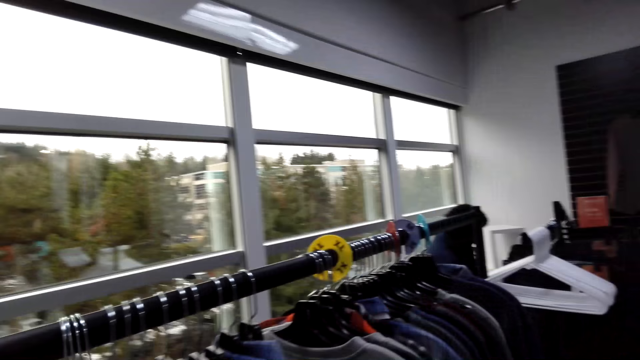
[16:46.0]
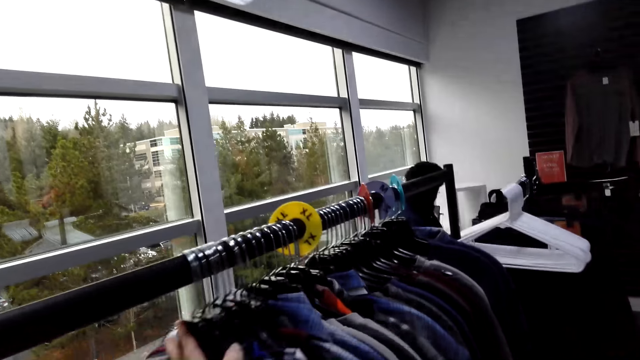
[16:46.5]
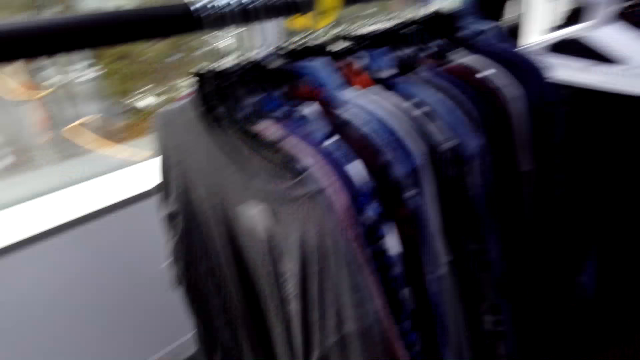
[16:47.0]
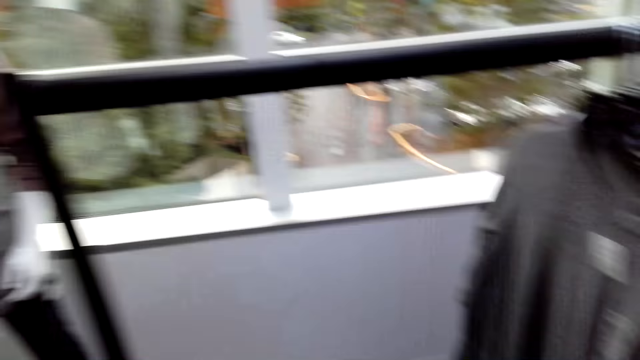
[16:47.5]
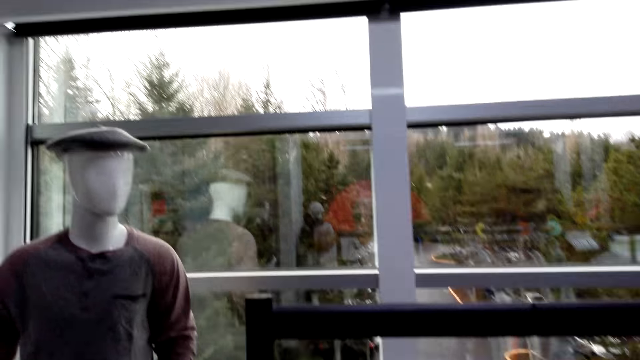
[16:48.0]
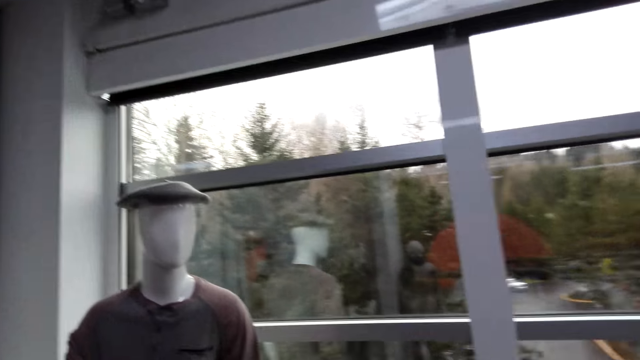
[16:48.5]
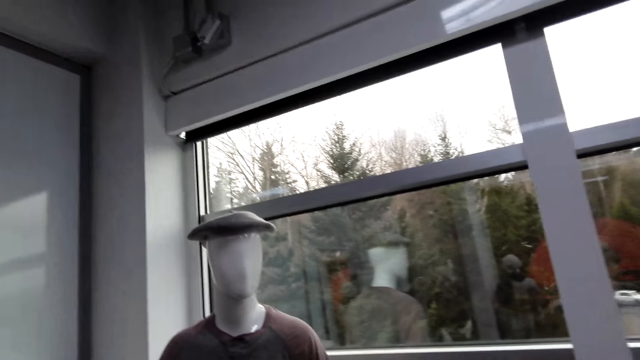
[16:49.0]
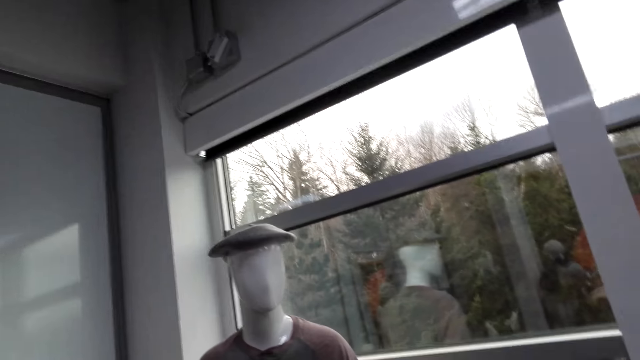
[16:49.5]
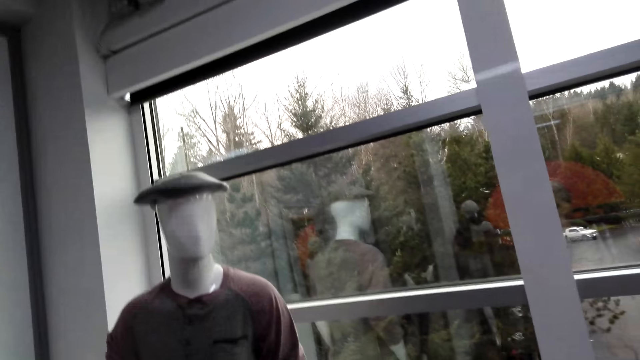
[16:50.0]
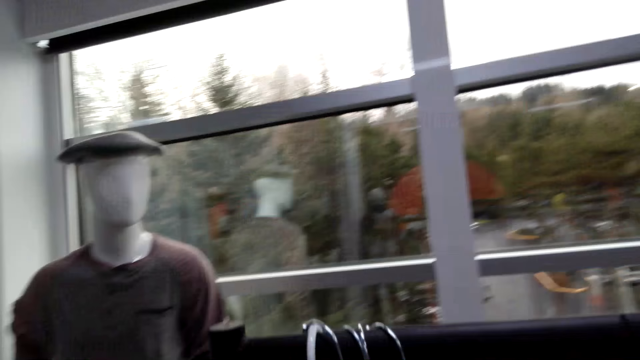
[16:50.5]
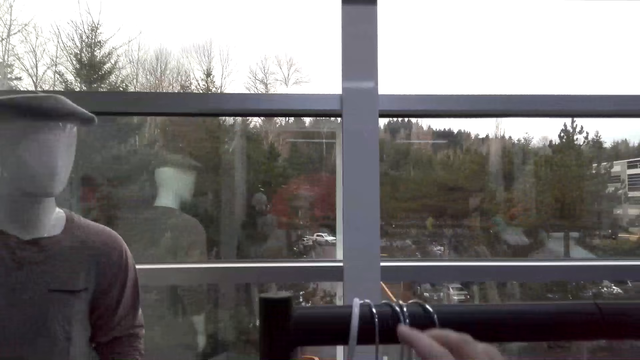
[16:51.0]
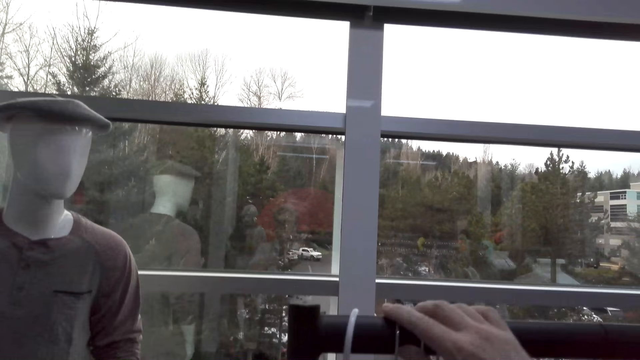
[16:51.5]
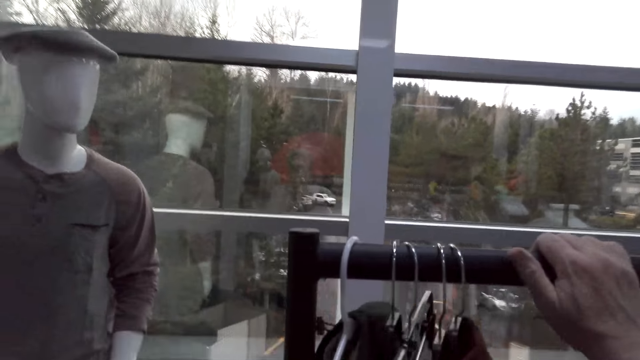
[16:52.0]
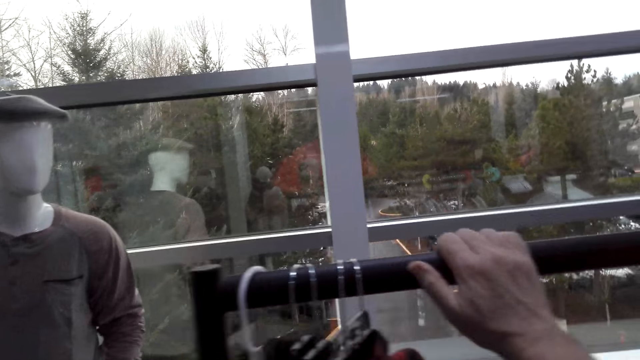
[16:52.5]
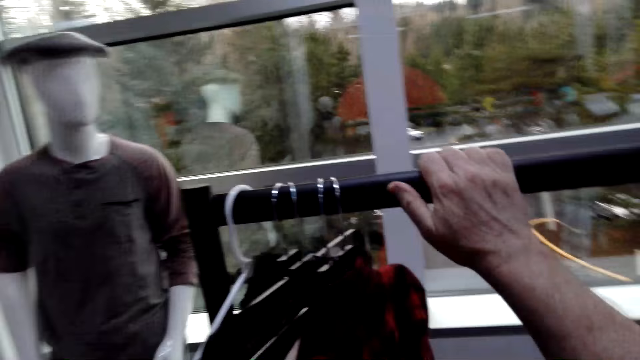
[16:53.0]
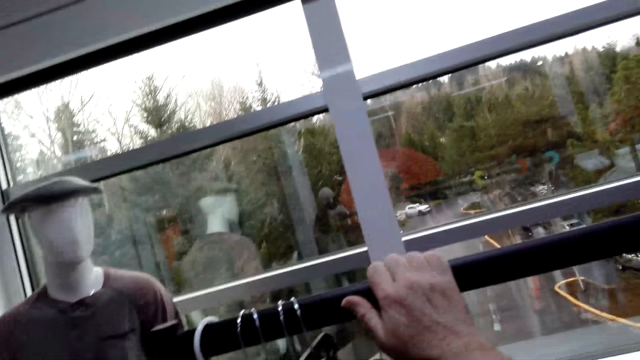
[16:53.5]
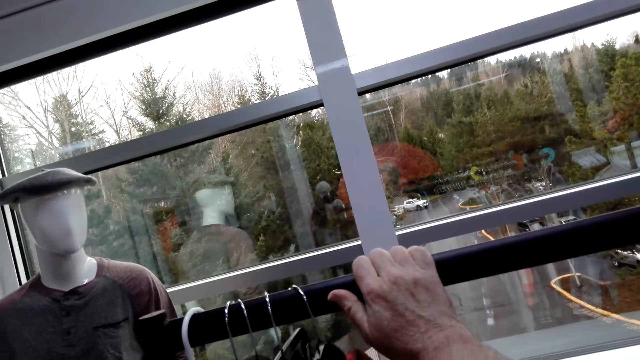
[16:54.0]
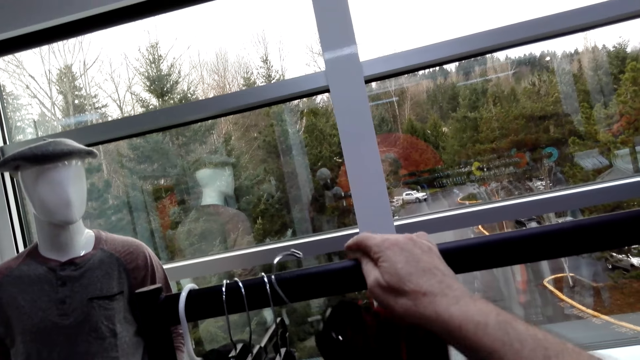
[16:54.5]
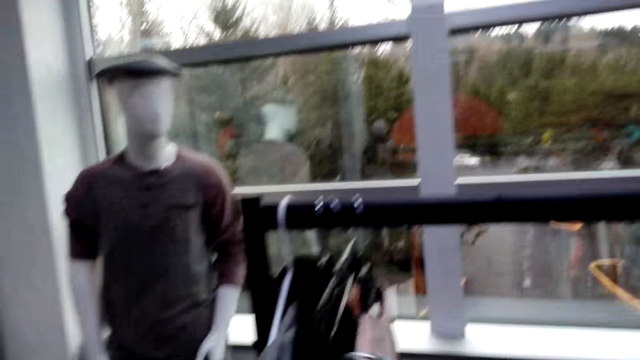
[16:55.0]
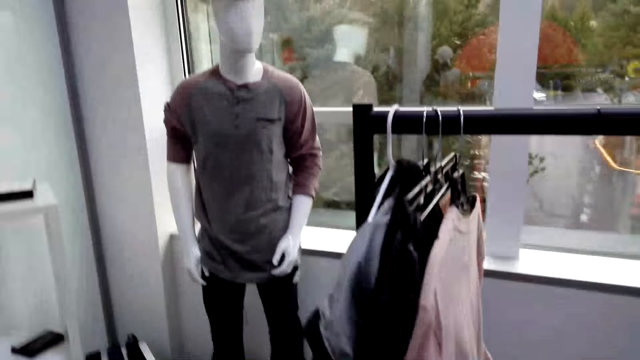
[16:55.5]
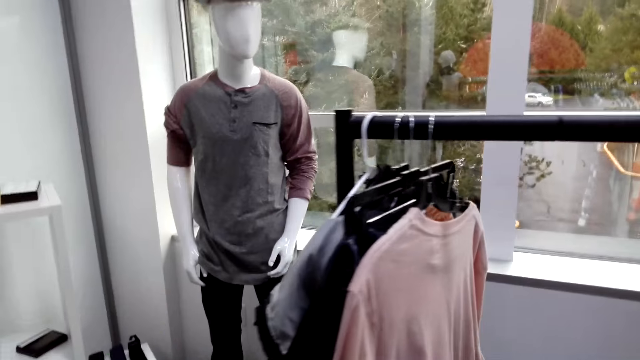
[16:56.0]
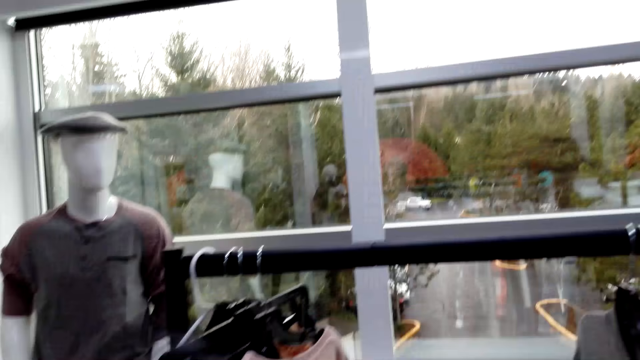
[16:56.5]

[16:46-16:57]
The camera wearer walks around. They push the clothes. They turn around. They hang the cloth. They adjust the hangers on the bar. They remove a clothes hanger on the bar.

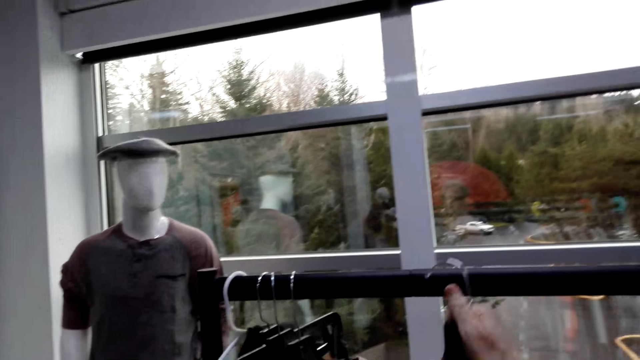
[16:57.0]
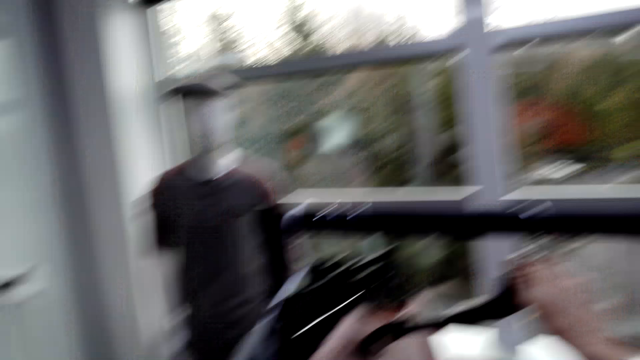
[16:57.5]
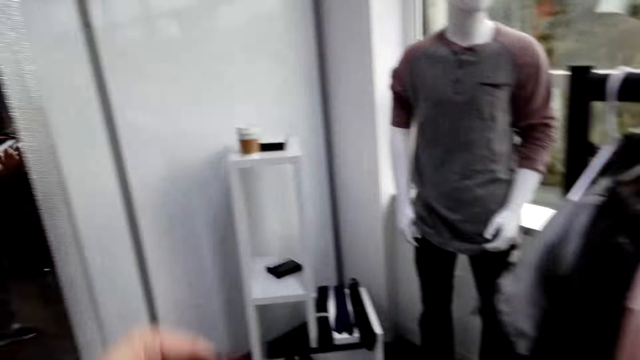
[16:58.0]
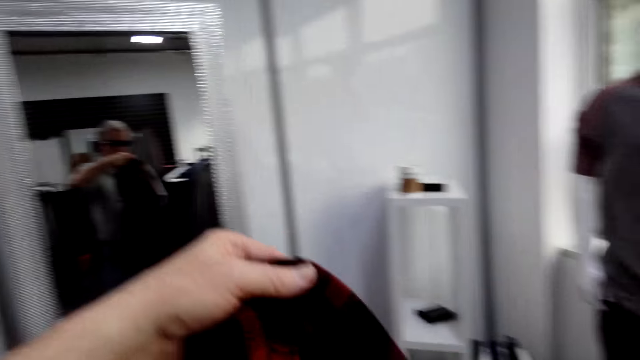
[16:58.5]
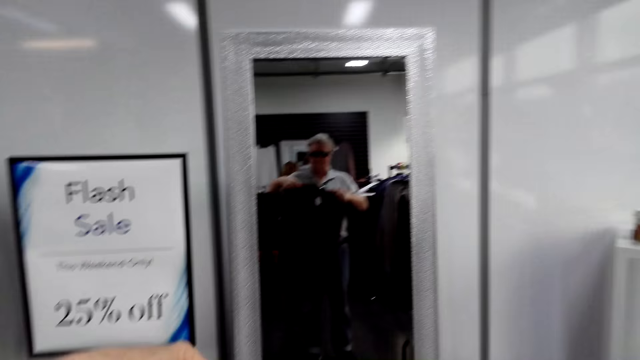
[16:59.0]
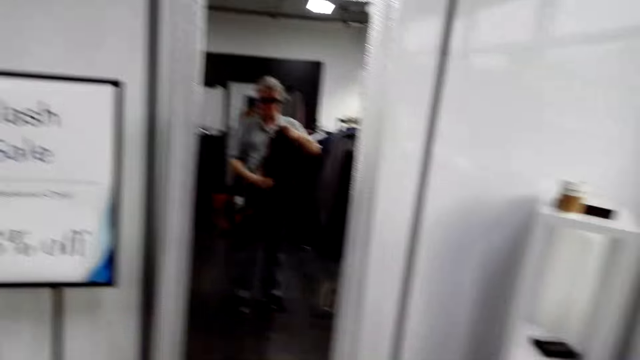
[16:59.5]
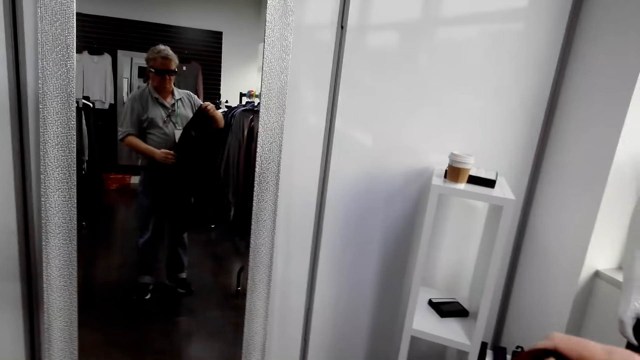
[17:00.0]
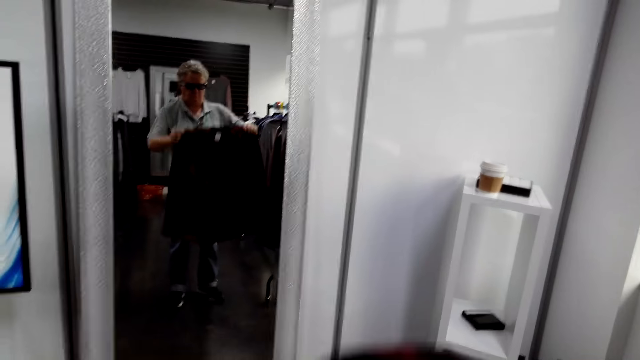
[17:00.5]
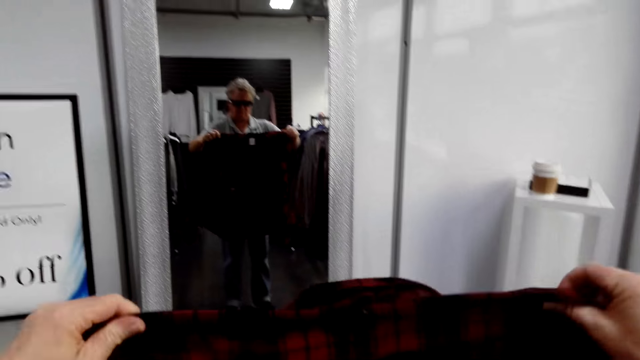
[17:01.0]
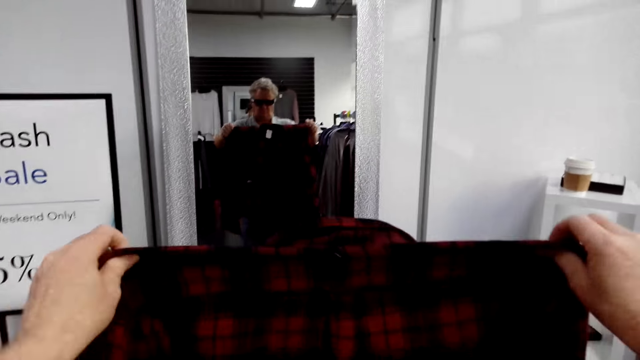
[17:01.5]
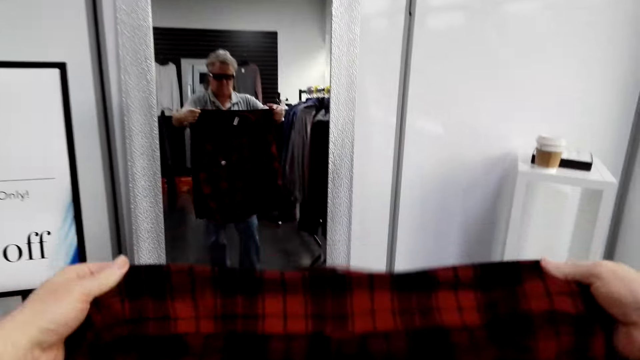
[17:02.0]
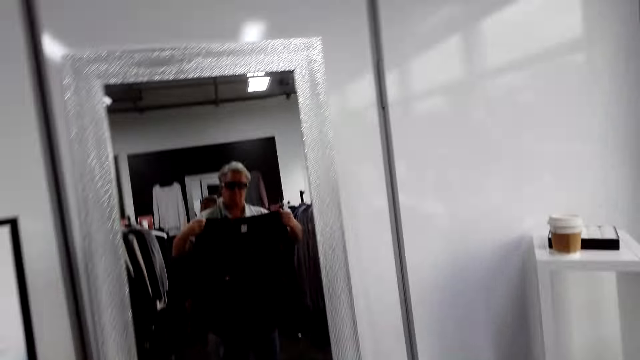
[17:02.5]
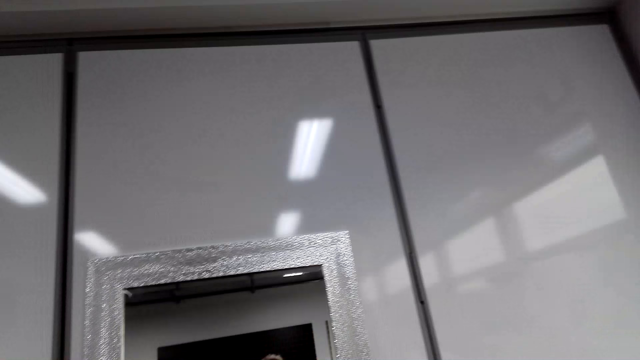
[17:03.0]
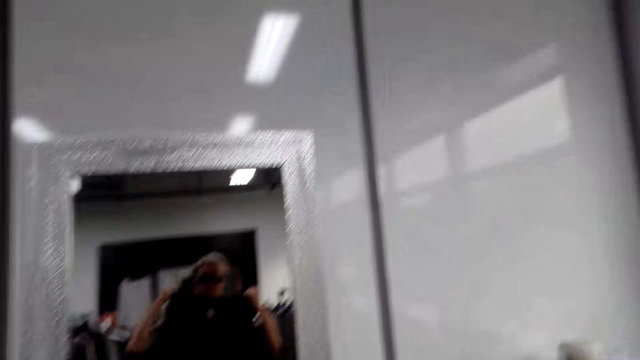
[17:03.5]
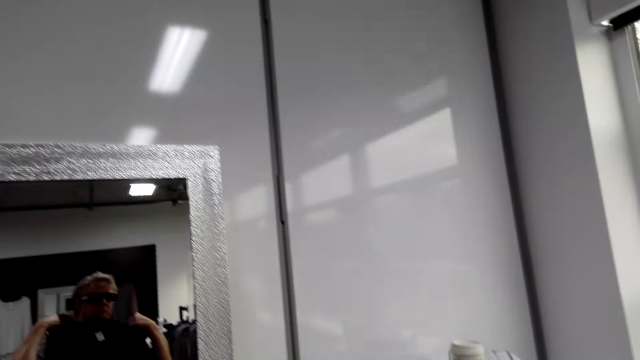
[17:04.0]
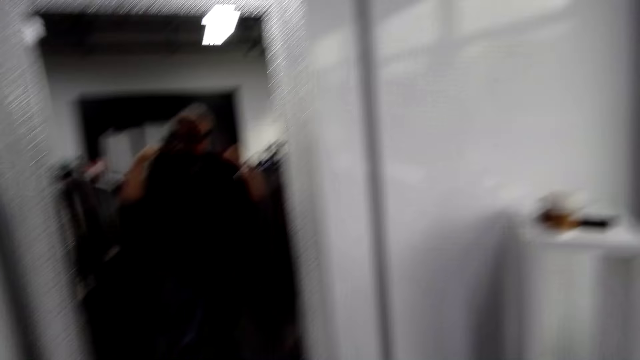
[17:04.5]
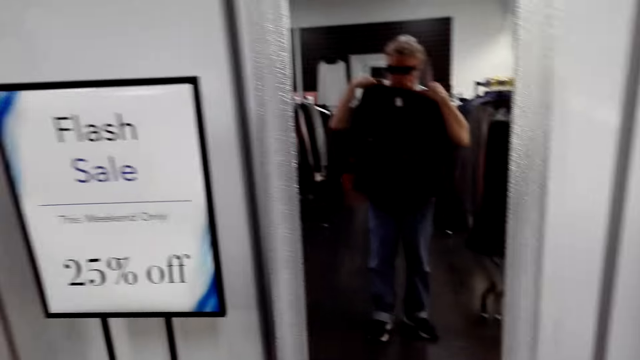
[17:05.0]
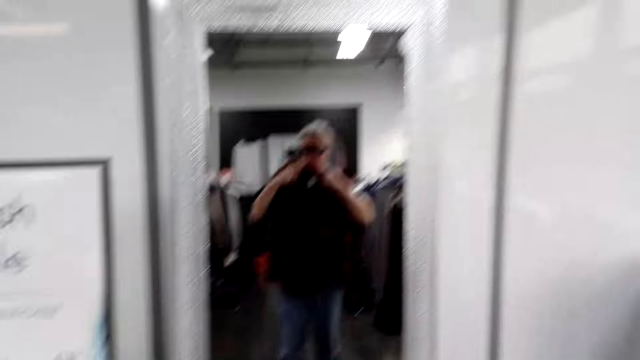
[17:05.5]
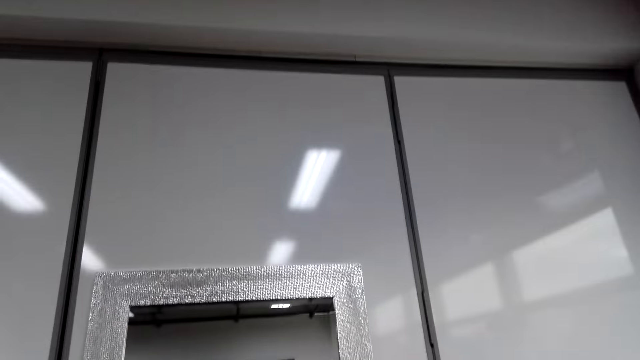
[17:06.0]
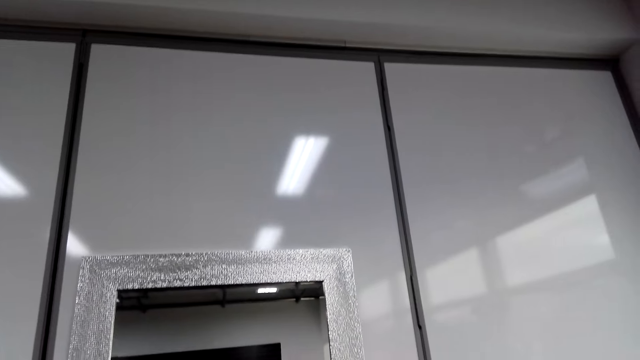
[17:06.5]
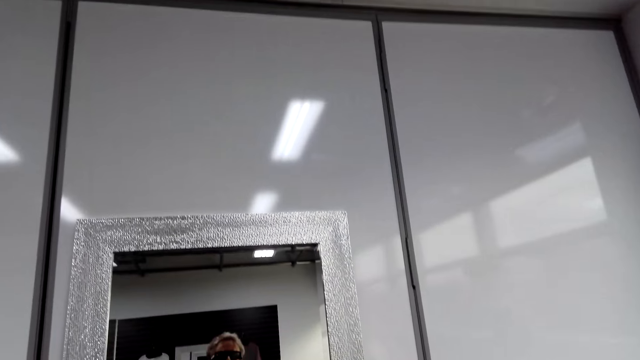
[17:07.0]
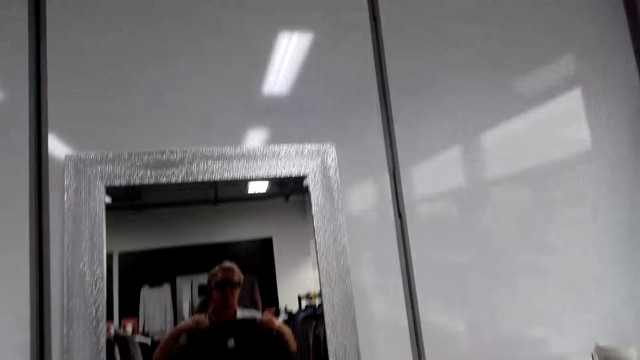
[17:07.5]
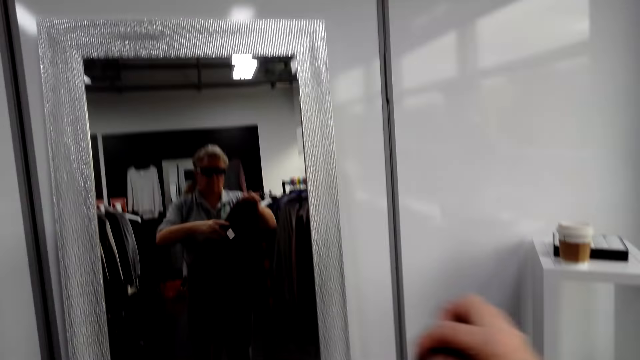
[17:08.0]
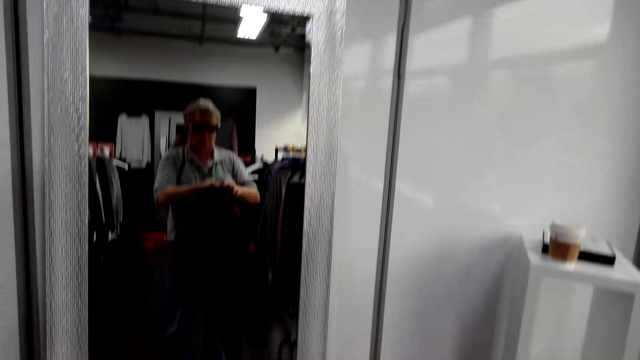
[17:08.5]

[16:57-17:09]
The camera wearer puts the clothes hanger on the bar. They turn around. They hold a cloth. They look at the piece of cloth on the mirror. They turn around. They adjust the cloth. They turn around. They adjust the cloth. They turn around.
